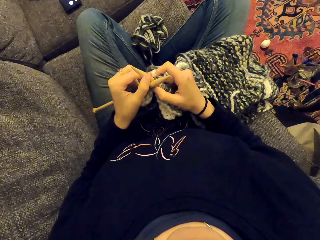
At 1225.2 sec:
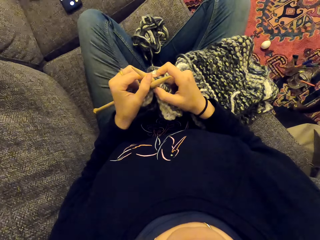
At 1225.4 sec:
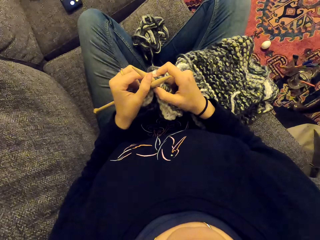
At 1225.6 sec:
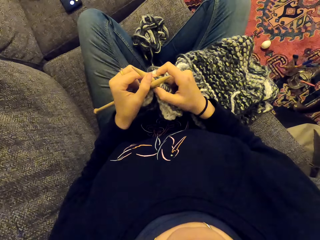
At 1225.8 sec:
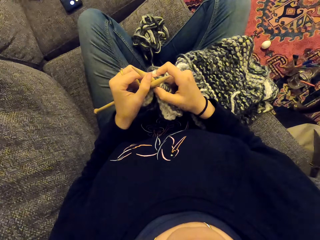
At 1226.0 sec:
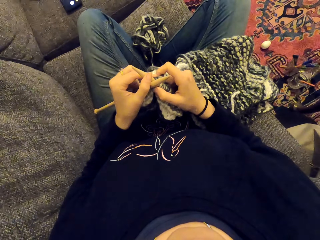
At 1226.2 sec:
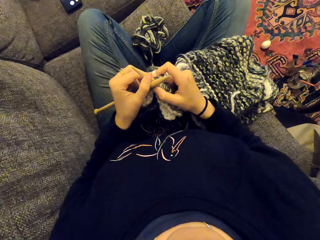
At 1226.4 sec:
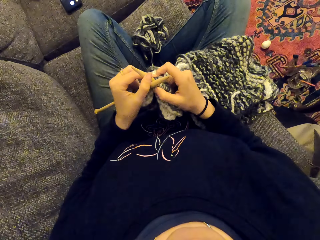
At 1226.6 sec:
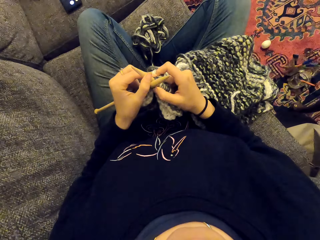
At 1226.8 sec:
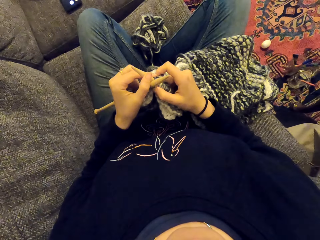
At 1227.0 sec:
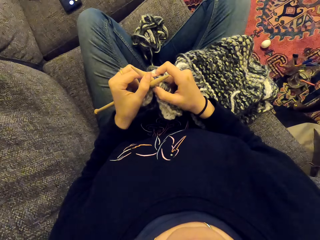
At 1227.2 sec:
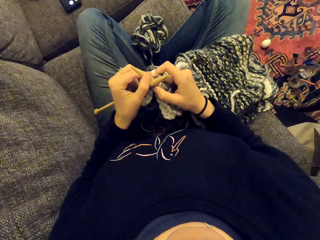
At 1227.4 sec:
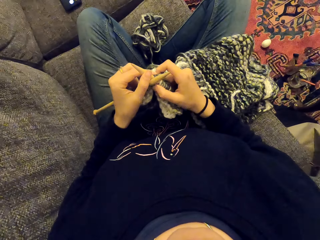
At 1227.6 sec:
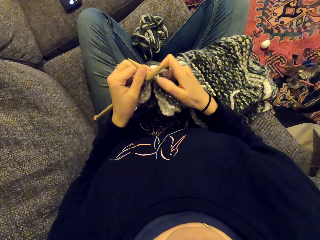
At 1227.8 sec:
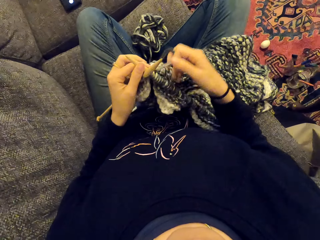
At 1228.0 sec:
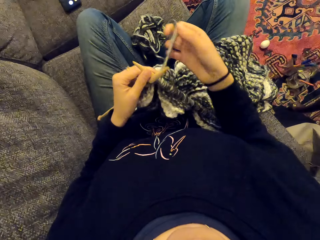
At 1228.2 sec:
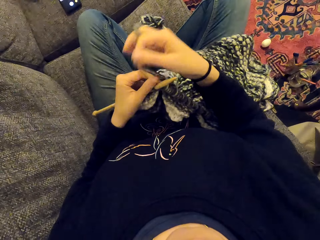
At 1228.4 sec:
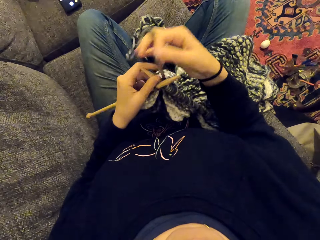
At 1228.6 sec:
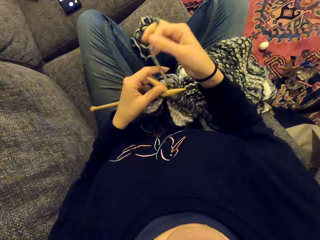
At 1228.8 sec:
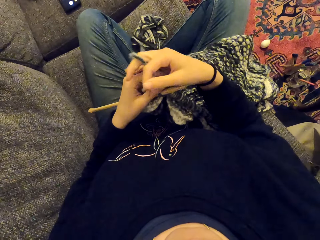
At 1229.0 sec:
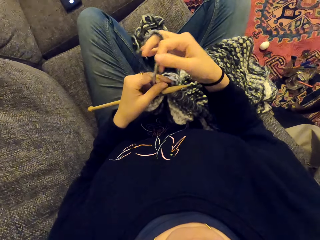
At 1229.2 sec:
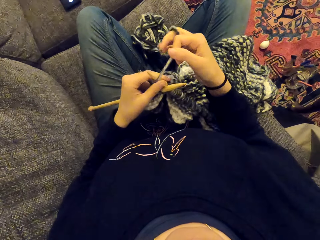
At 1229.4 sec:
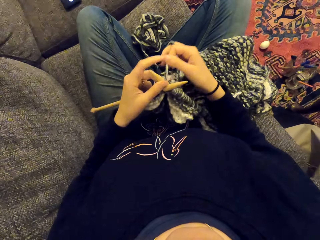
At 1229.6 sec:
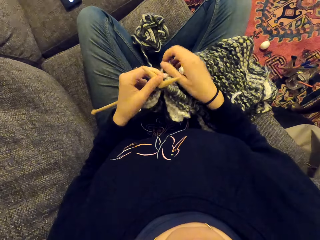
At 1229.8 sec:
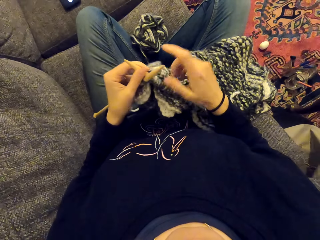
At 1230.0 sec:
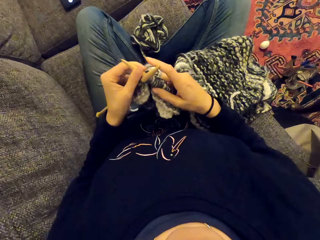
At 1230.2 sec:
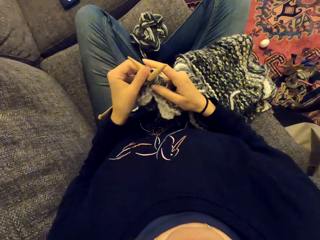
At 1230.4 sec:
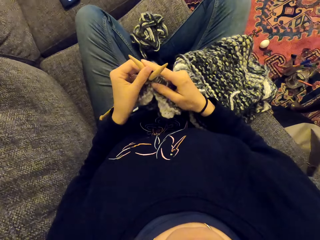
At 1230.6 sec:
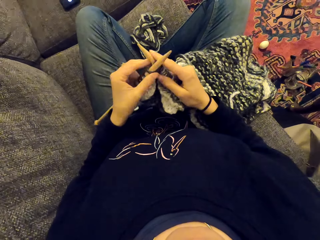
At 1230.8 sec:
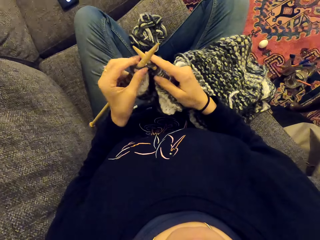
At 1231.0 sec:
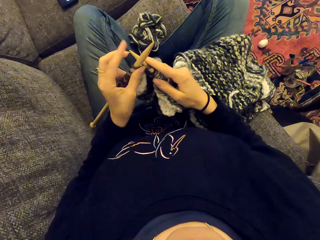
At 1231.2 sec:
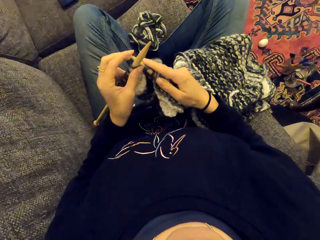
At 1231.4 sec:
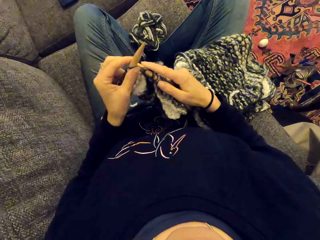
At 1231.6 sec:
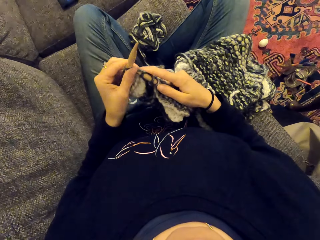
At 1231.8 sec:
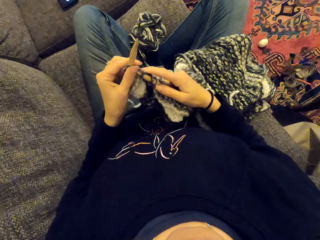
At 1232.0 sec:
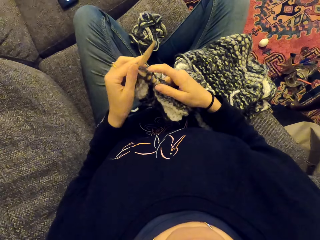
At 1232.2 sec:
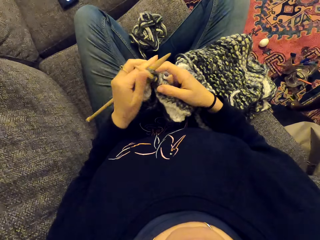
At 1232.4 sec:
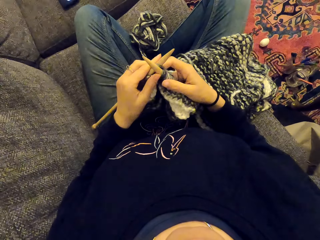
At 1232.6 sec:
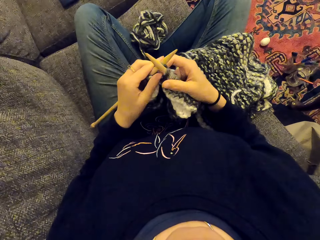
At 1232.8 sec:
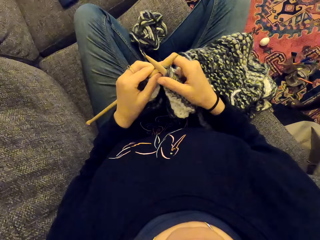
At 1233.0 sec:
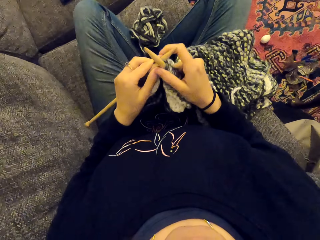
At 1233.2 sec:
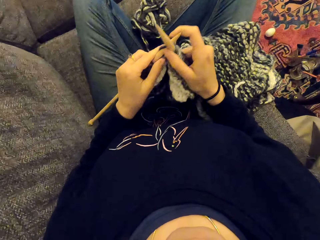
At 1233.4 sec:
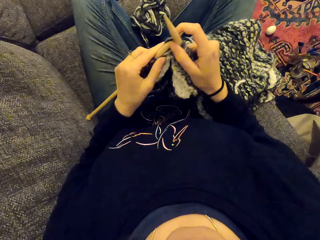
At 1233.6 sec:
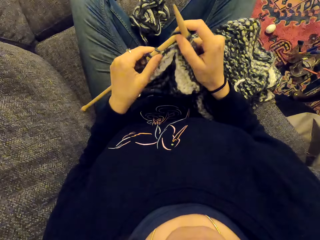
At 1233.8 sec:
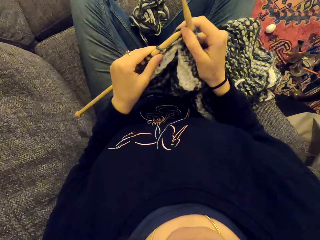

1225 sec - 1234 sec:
The camera wearer listens to something. They stare at something. They knit the fabric. They sew the piece of cloth.

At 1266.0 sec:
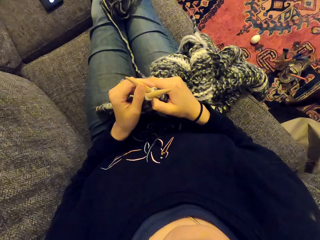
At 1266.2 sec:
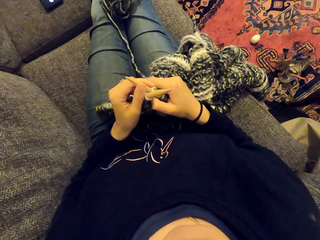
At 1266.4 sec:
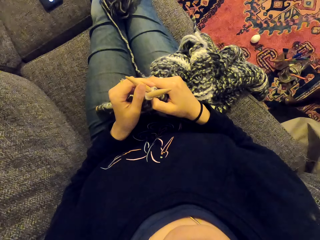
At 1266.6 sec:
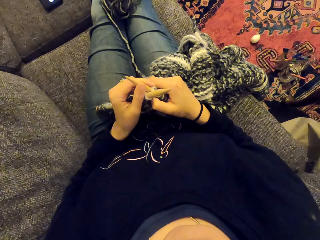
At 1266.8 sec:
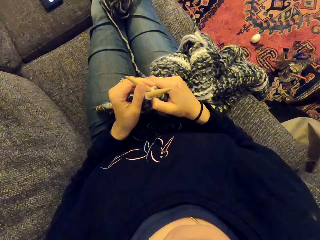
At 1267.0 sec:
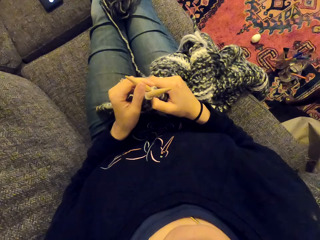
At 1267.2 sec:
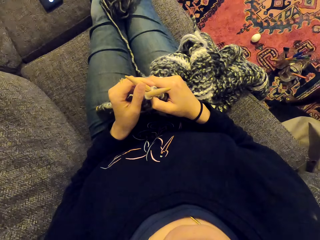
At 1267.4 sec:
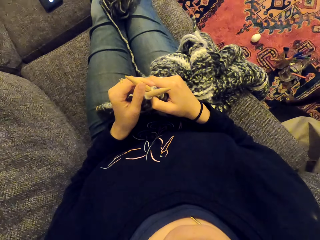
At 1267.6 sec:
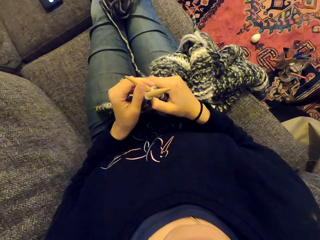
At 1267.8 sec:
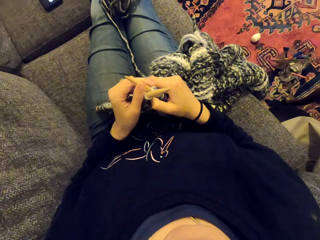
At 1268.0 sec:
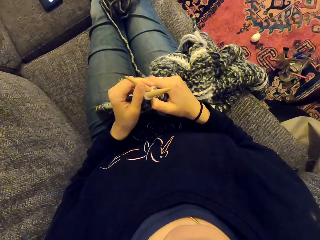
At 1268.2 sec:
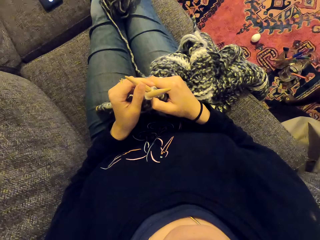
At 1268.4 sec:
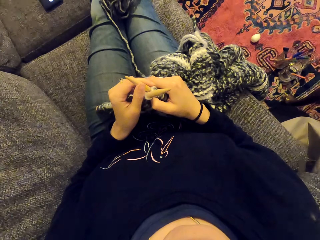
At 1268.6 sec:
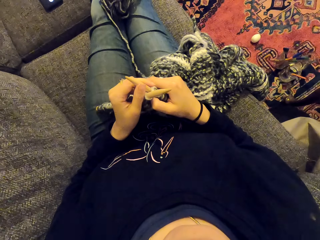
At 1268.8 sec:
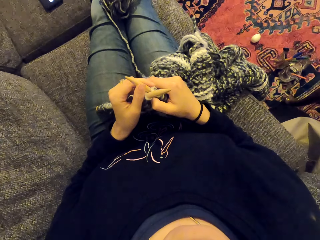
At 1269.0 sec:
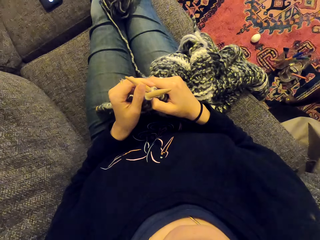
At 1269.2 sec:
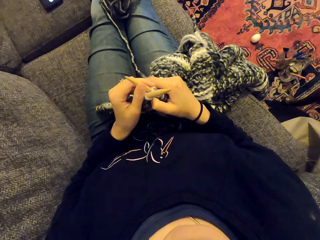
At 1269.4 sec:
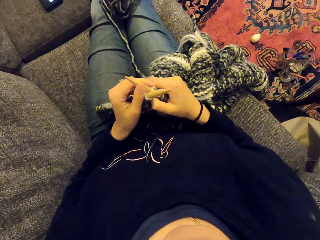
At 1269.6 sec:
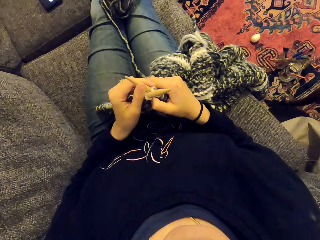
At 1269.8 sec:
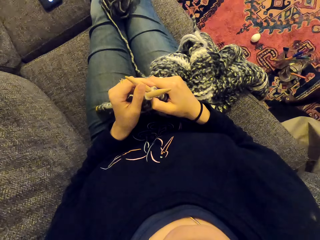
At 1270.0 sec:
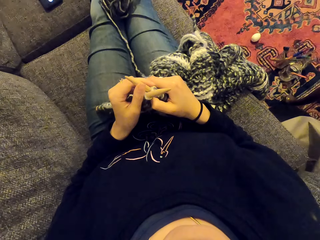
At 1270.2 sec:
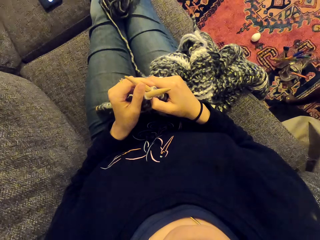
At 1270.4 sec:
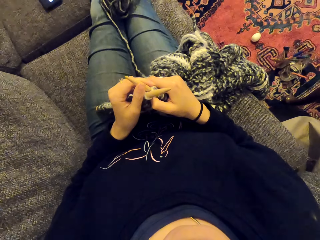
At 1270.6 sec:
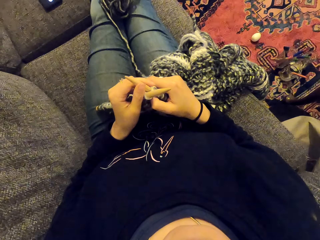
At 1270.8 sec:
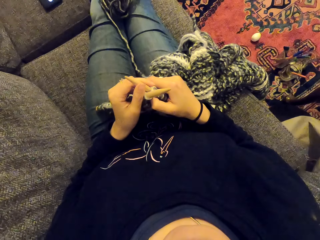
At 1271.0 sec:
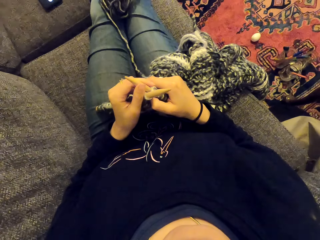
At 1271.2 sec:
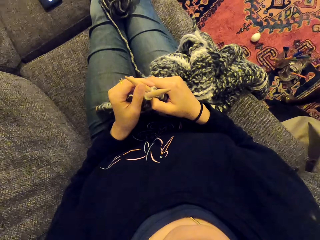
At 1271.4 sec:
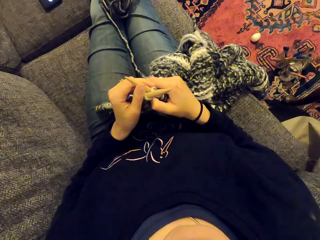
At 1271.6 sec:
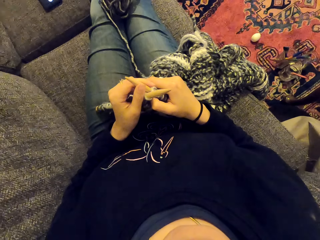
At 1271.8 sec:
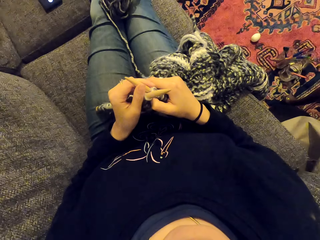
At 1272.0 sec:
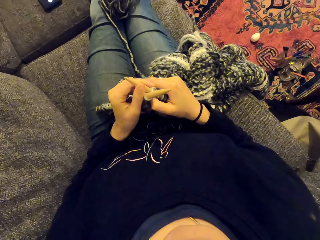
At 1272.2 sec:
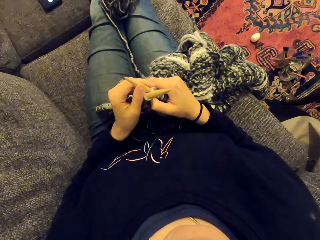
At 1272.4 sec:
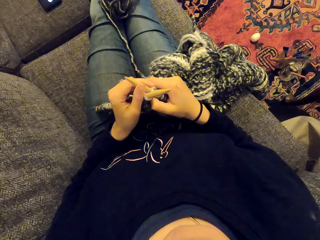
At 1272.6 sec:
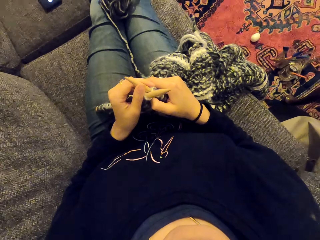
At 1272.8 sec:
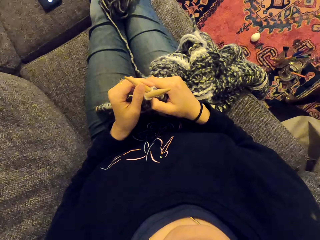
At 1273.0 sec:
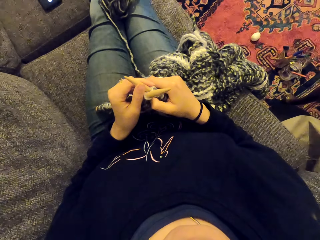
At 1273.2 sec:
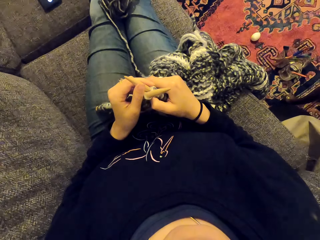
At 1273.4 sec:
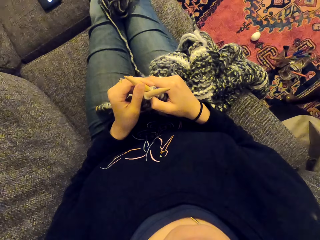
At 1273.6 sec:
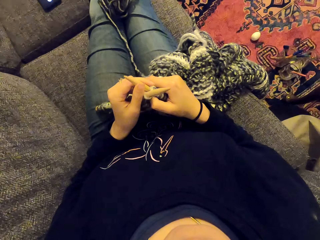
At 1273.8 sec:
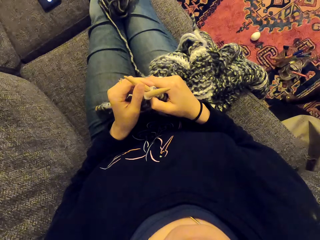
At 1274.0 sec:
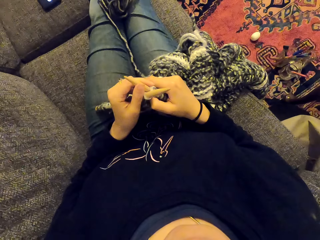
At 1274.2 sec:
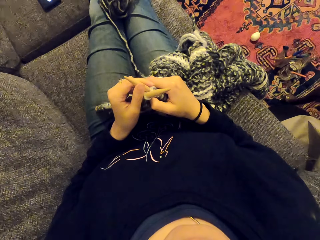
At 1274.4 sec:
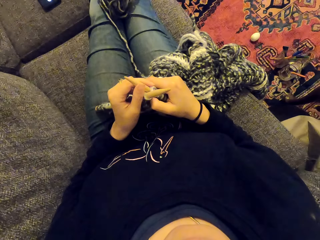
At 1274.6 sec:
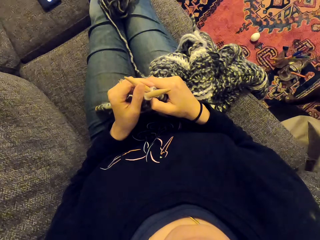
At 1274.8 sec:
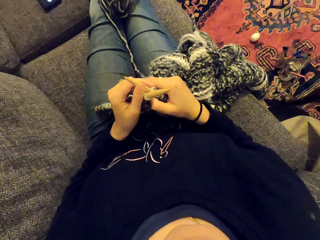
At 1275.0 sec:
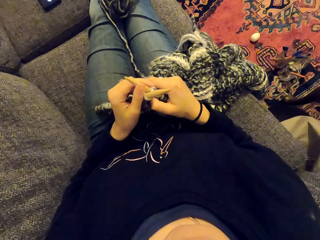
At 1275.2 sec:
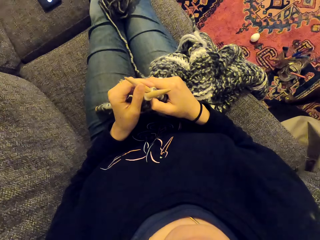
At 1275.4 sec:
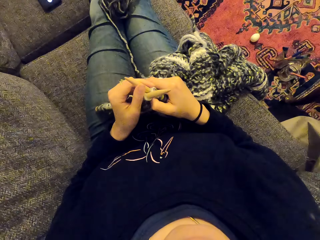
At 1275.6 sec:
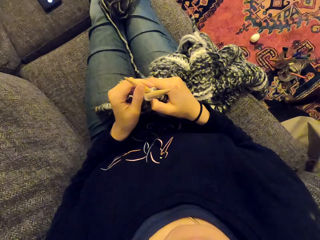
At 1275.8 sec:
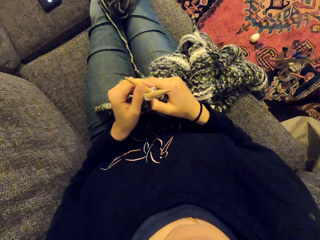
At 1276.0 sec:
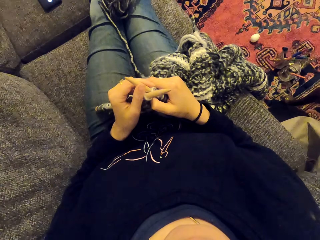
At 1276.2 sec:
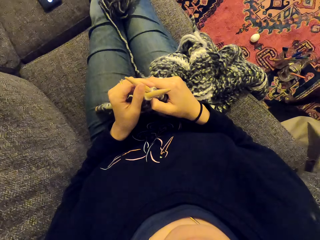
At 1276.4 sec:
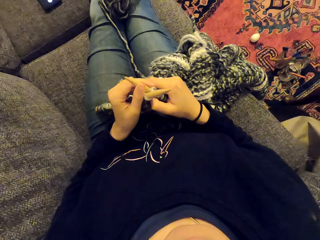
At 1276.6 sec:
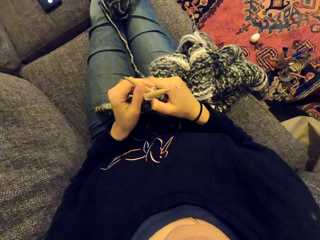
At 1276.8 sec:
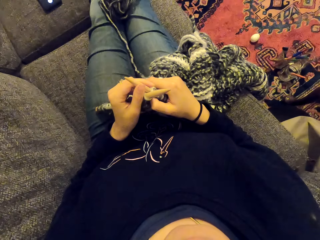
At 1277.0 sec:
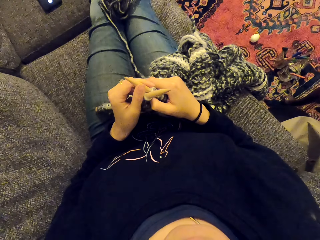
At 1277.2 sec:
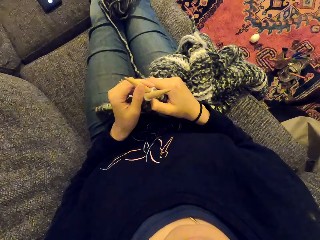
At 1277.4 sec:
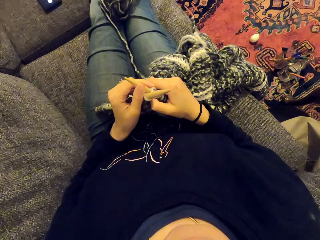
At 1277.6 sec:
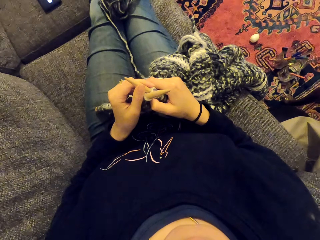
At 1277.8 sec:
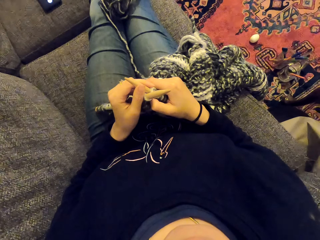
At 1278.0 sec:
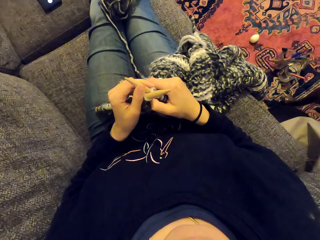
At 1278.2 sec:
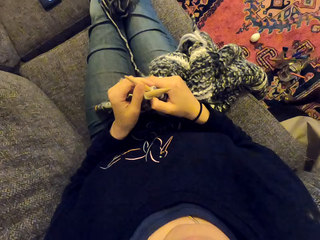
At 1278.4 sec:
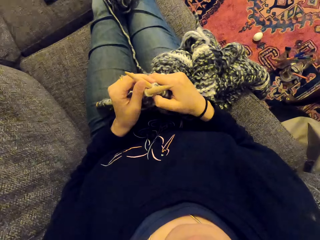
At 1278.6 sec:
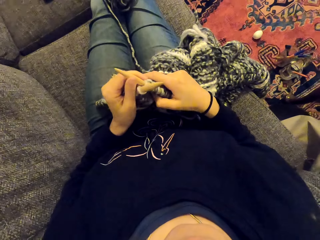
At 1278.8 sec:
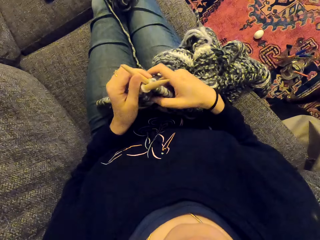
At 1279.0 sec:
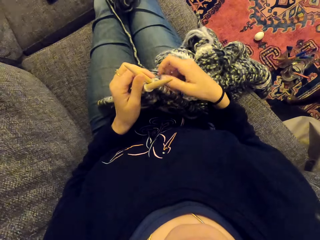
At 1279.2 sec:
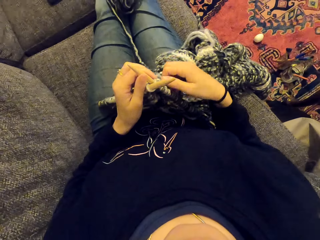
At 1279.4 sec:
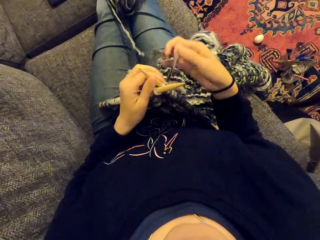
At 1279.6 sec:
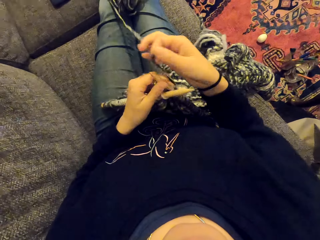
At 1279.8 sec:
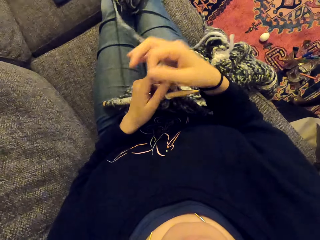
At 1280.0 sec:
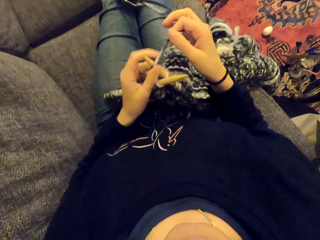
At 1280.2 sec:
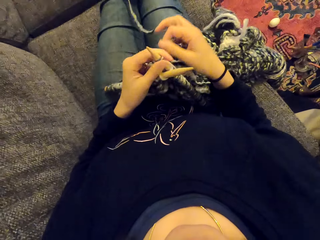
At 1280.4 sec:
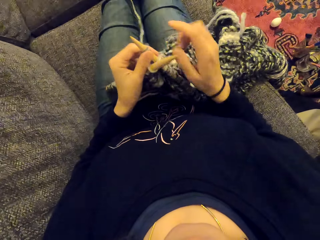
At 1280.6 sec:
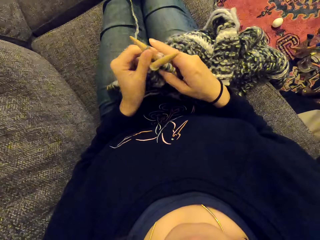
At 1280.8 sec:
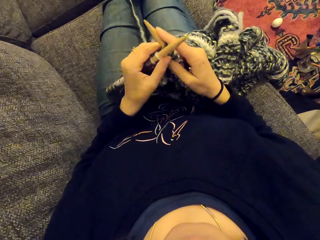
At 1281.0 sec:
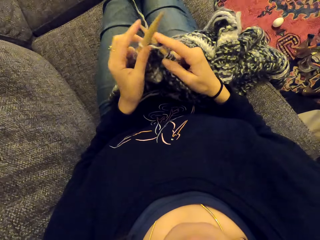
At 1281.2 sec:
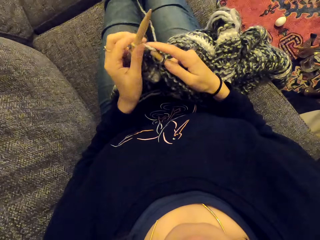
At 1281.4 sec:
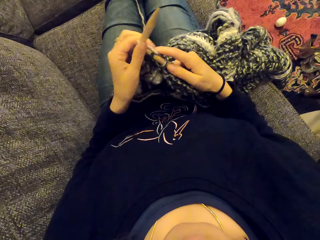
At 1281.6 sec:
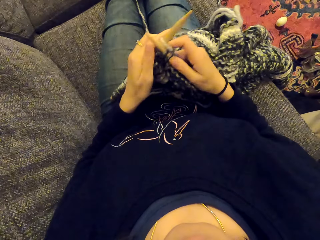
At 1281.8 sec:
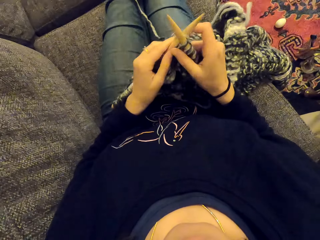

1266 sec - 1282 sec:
The camera wearer listens to something. They stare at something. They knit the fabric.
